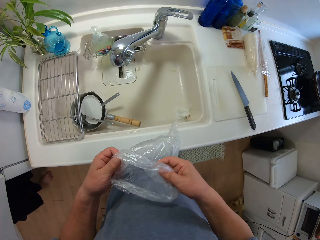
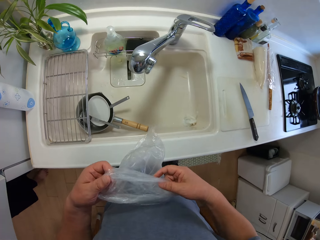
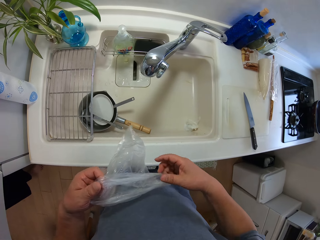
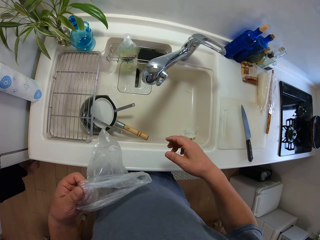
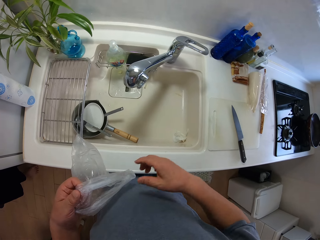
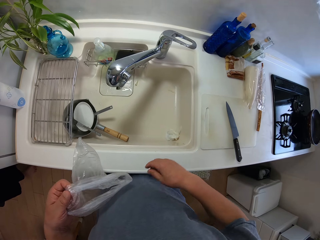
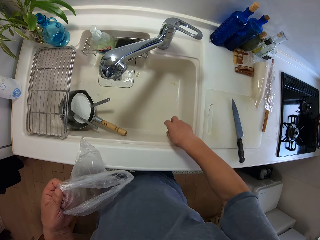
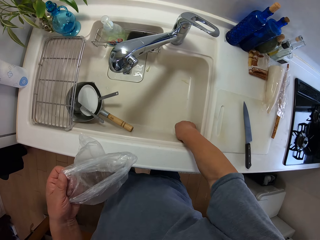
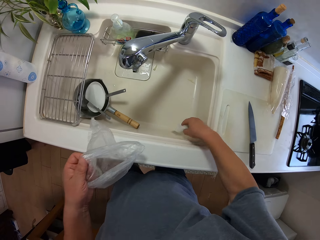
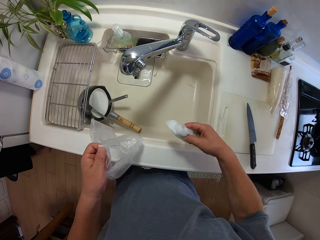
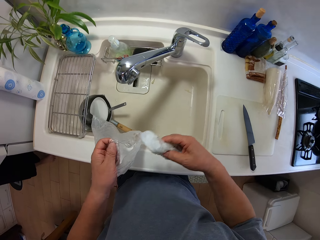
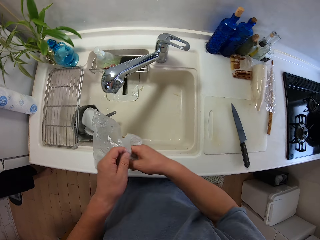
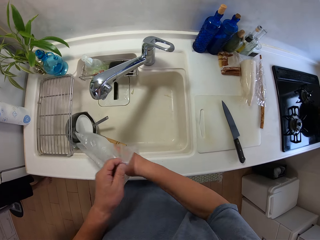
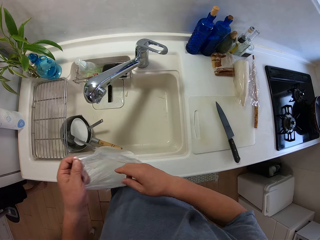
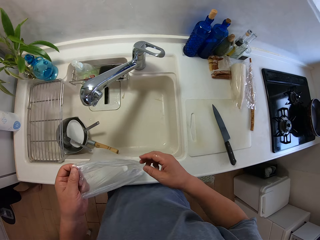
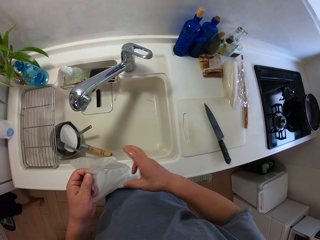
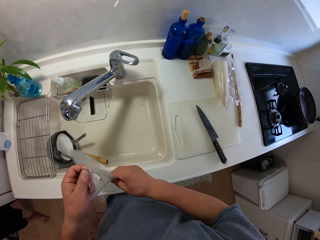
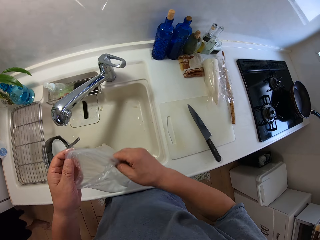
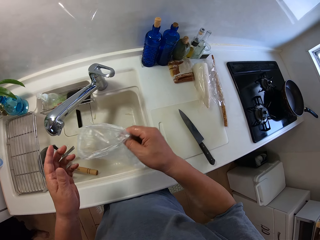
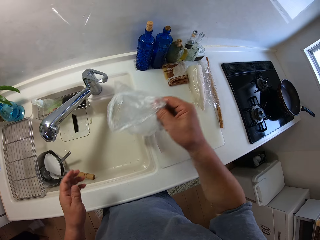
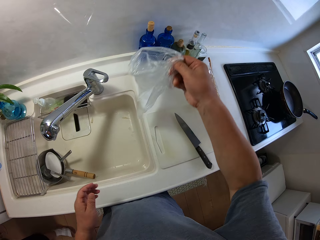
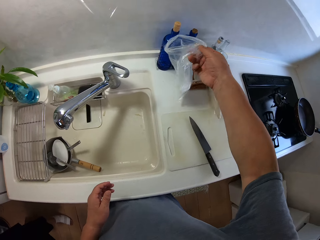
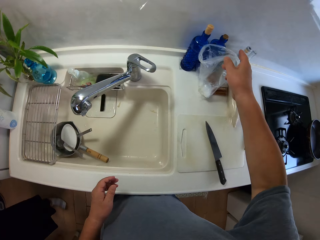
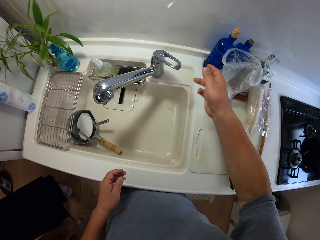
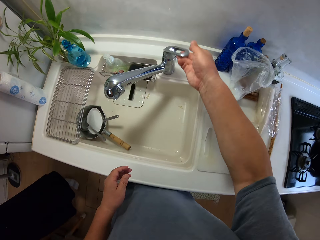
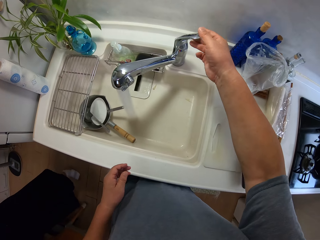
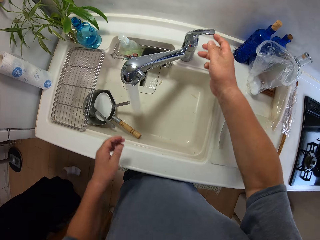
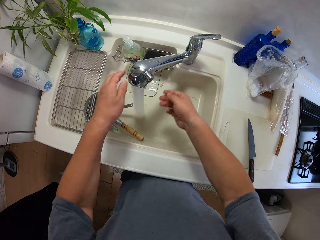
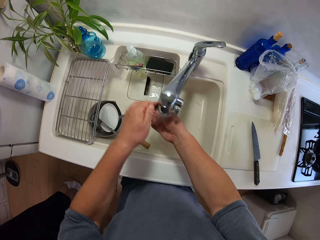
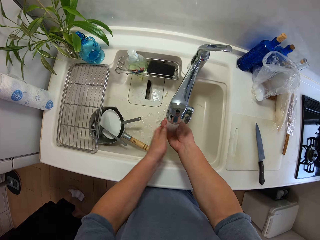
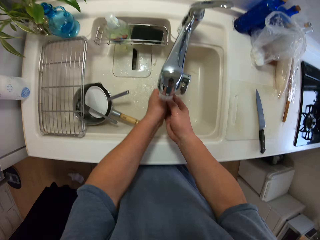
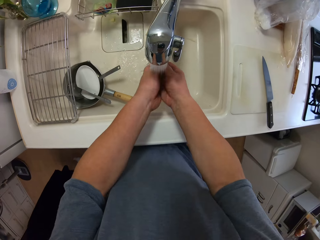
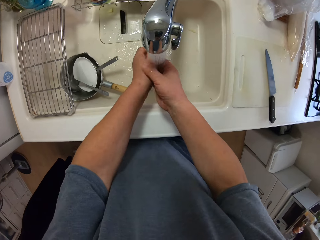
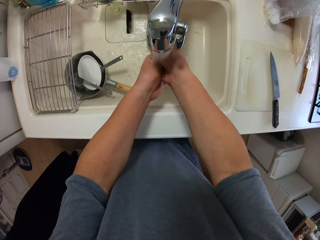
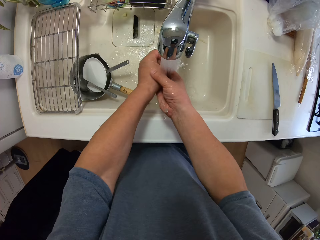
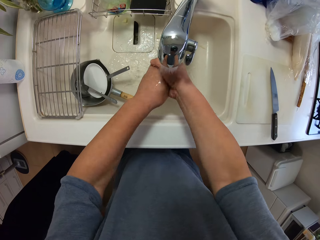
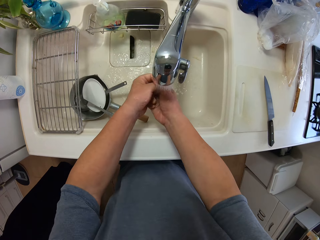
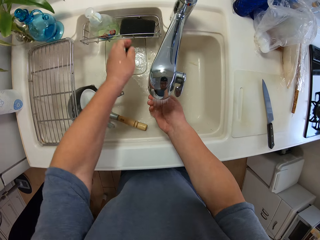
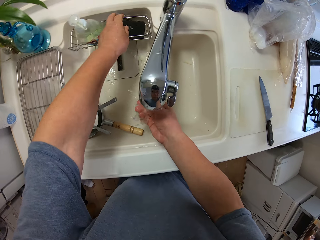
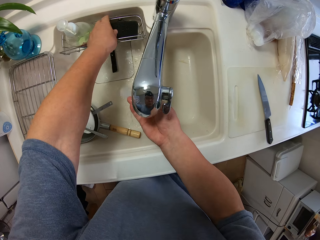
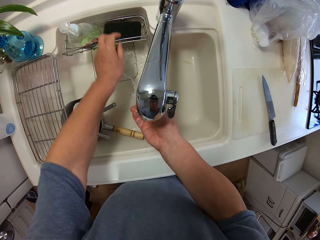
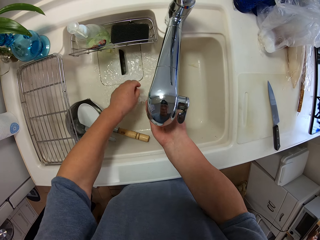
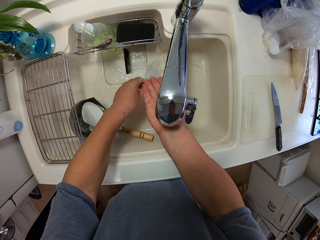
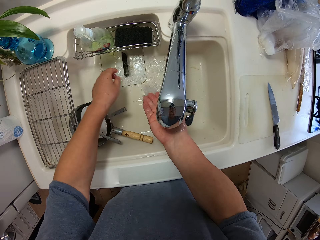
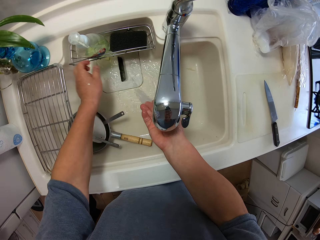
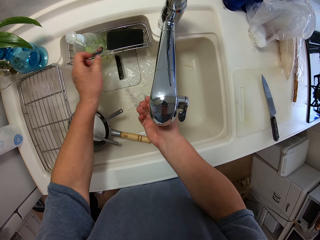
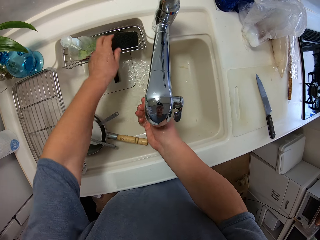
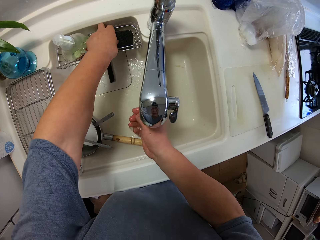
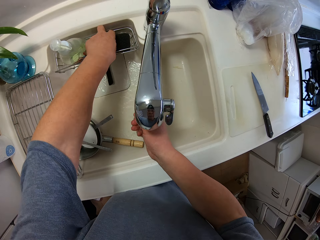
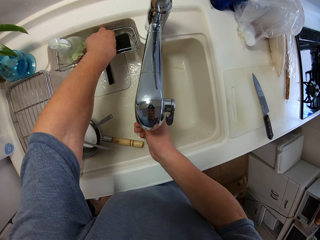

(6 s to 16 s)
The camera wearer picks something from the sink. He puts nylon into a nylon bag. He places something in the paper. He places the paper beside the sink. He drops the nylon bag on the sink. He opens the tap. He cleans his hands. He washes the tap. He touches a cleaning sponge beside the sink.

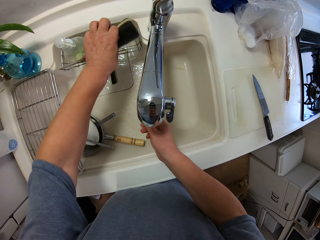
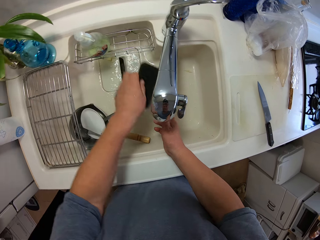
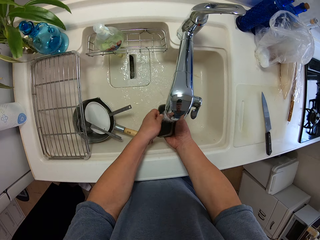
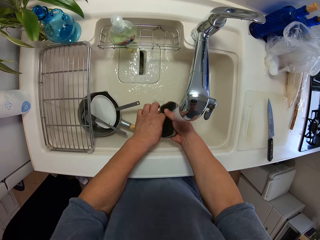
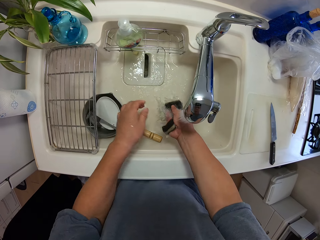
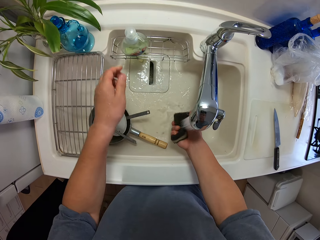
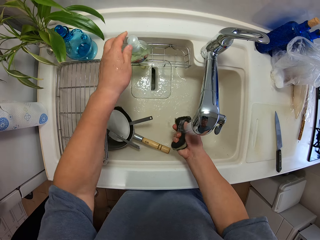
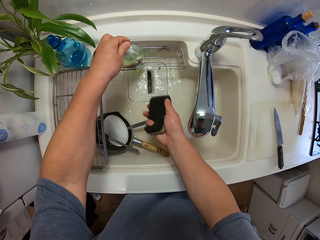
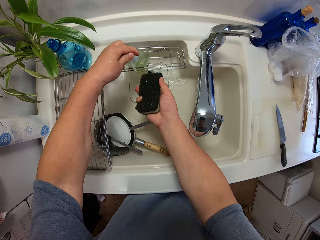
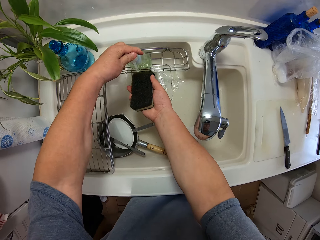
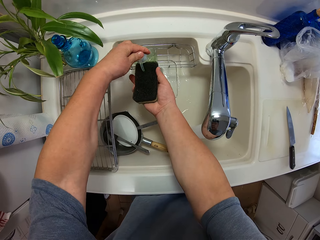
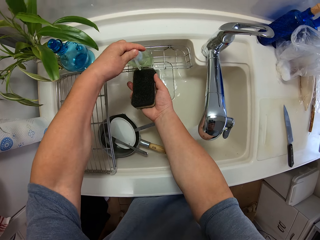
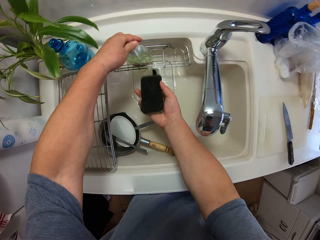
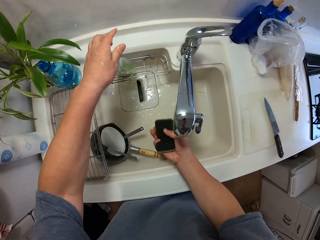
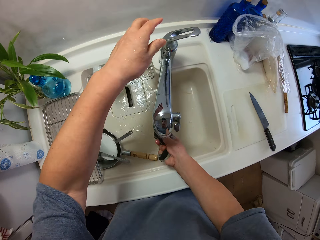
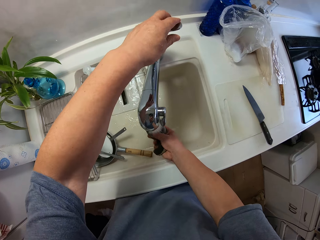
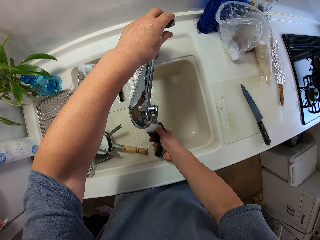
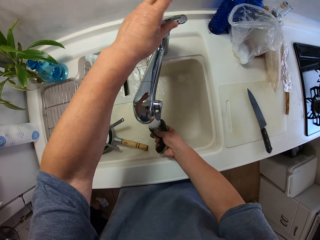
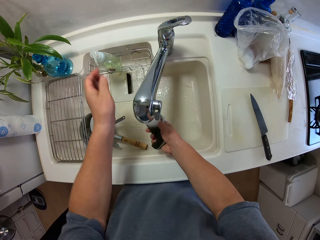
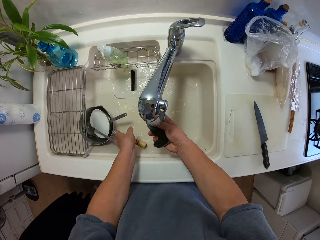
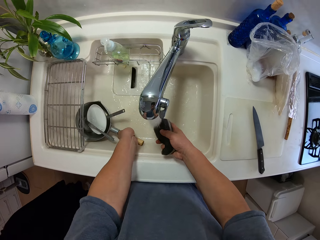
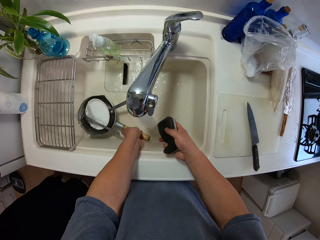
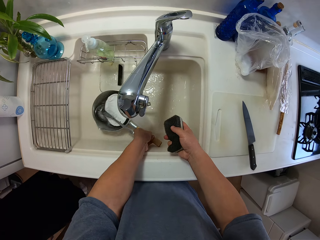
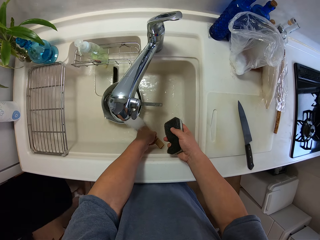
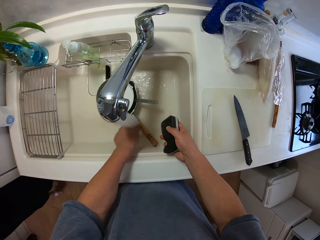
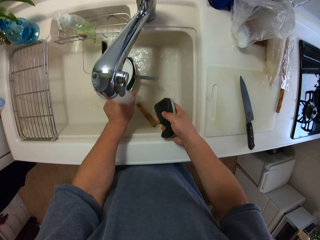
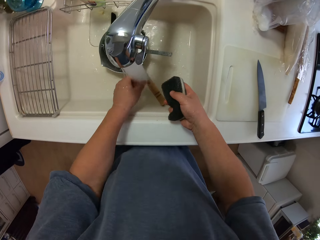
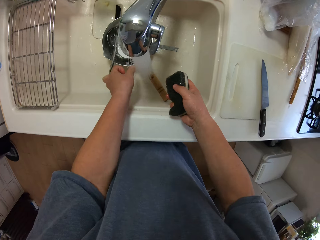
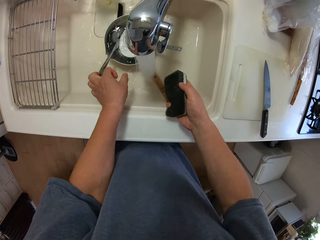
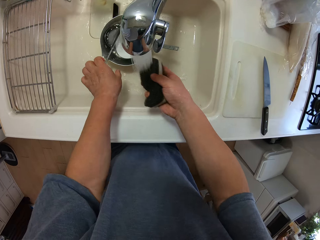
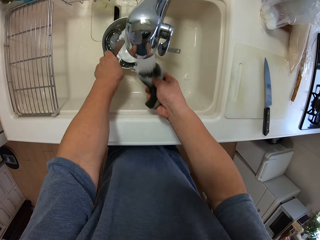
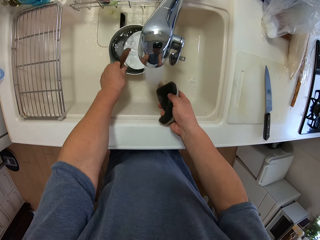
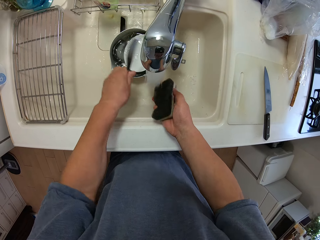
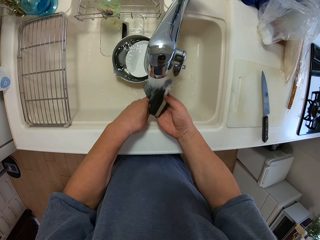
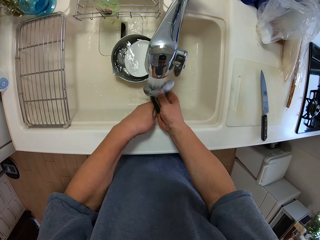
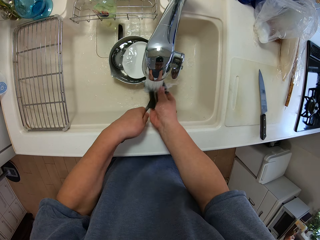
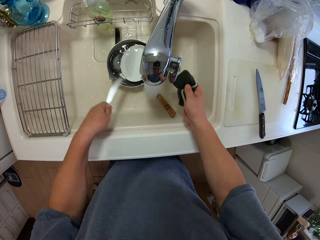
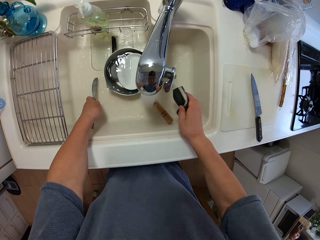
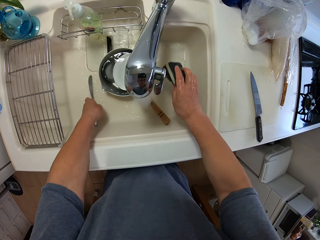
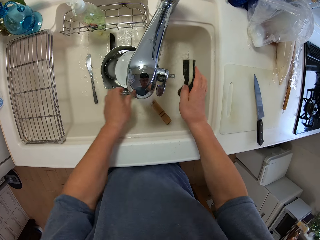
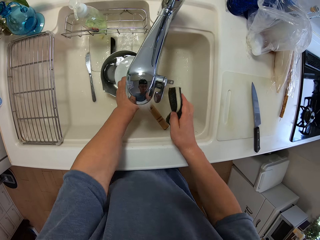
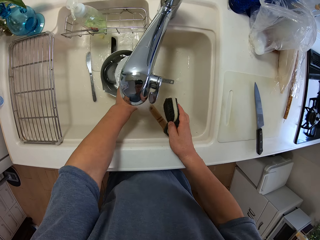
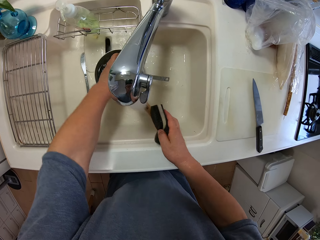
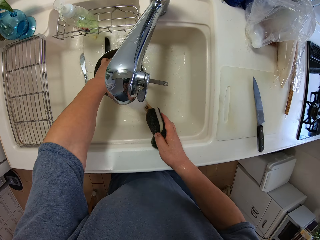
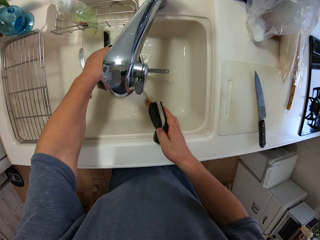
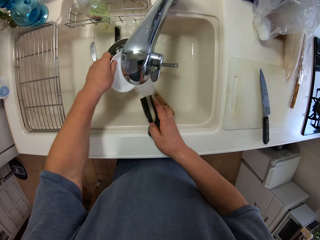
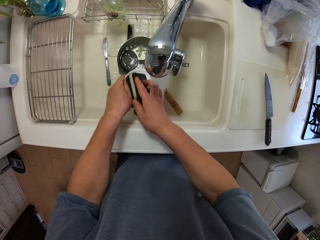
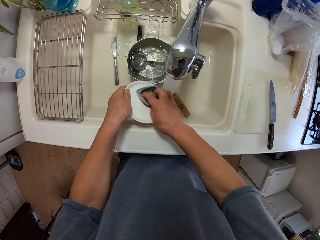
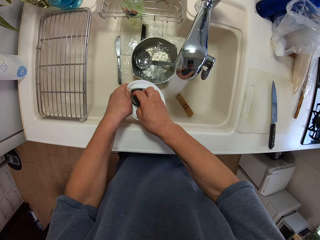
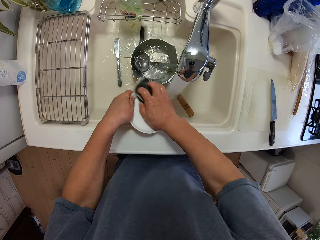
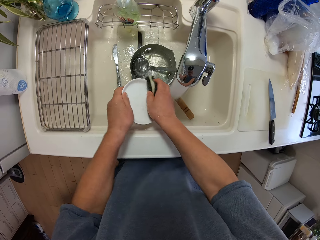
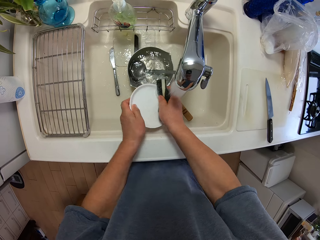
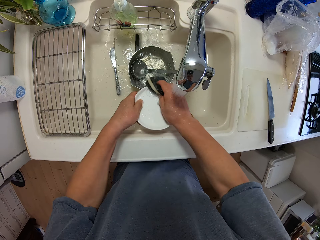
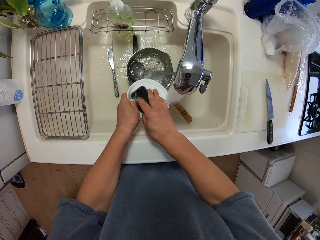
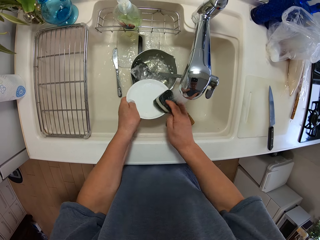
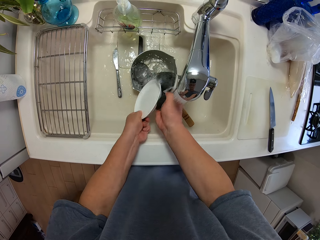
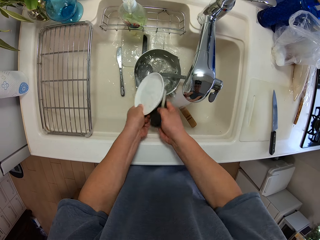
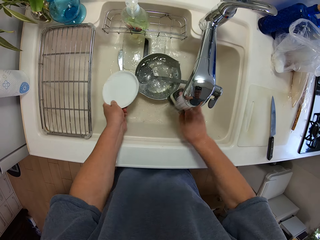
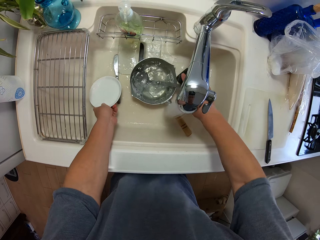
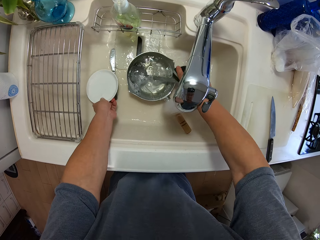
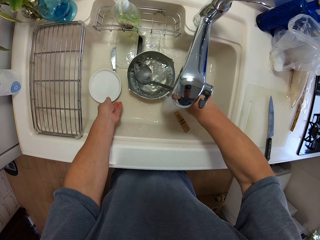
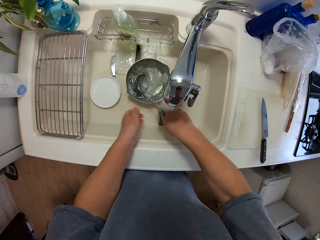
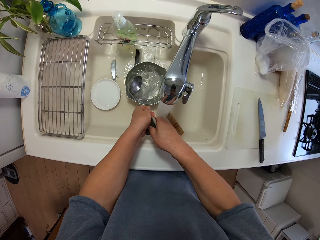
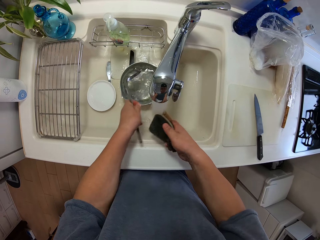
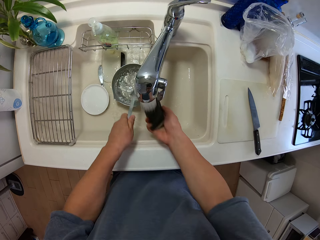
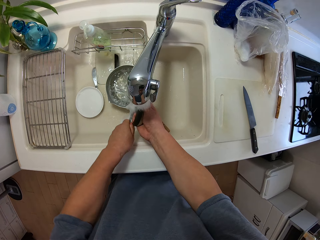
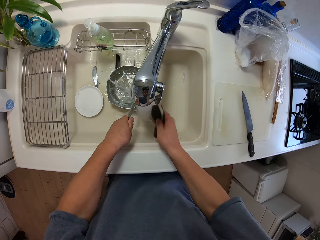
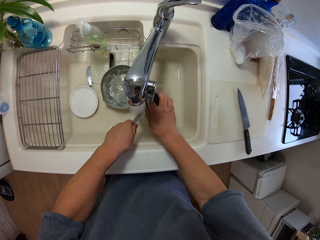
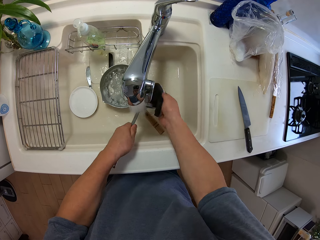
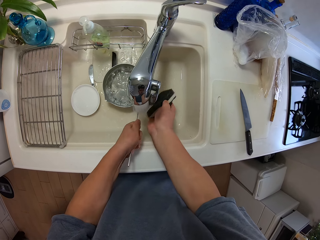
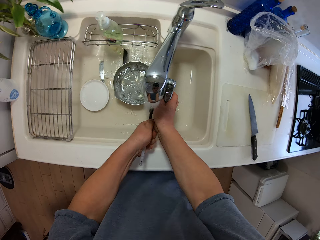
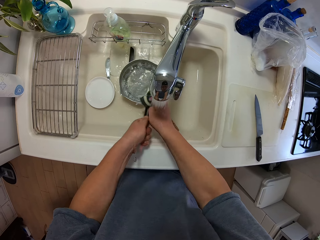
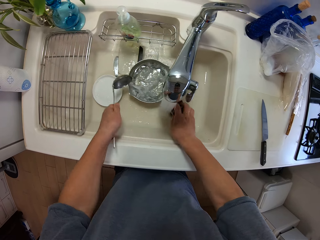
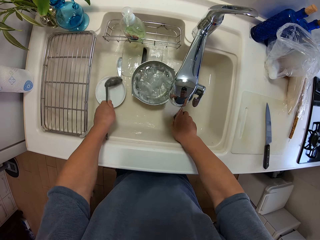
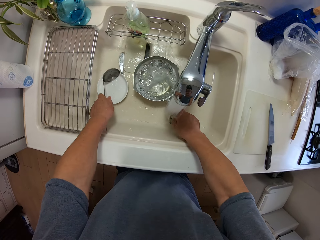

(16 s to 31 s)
The camera wearer picks the cleaning sponge from the wire rack. They wet the cleaning sponge, squeeze the cleaning sponge and pour liquid soap on the cleaning sponge. They adjust water on the tap. They drag the utensils in the sink. They hold a pan. They clean the smearing knife. They place the smearing knife on the sink. They pick a saucer plate from the cooking pot. They clean the saucer plate. They place the saucer plate in the sink. They pick a serving spoon from the cooking pot. They clean the serving spoon.
